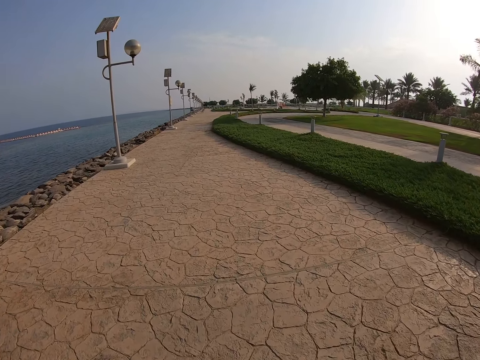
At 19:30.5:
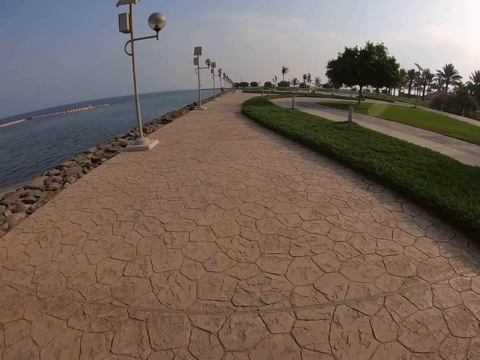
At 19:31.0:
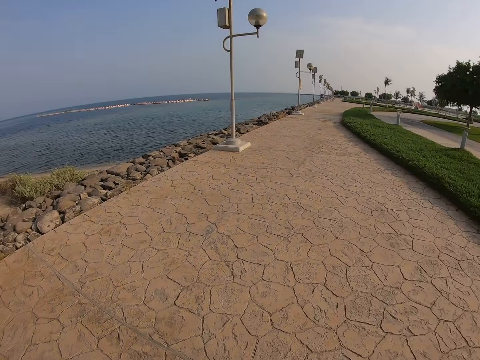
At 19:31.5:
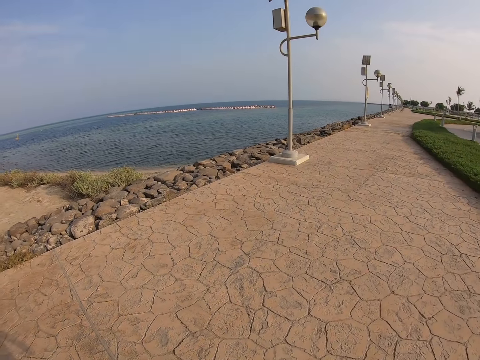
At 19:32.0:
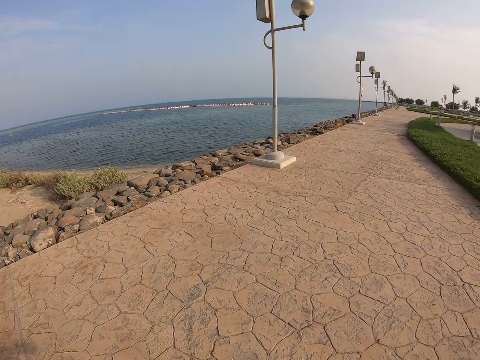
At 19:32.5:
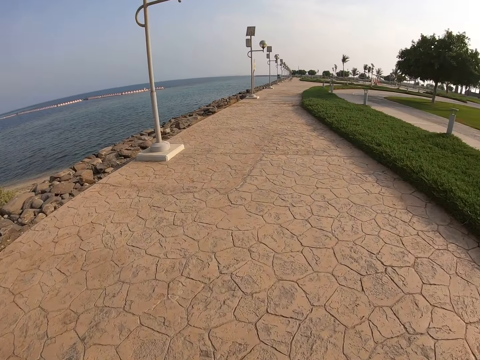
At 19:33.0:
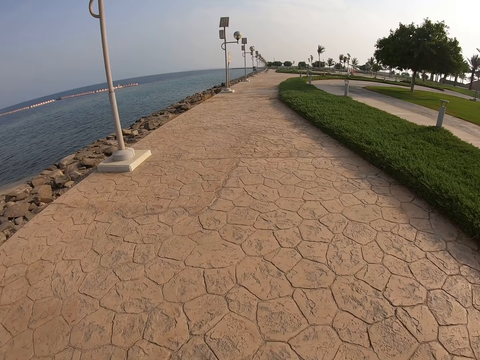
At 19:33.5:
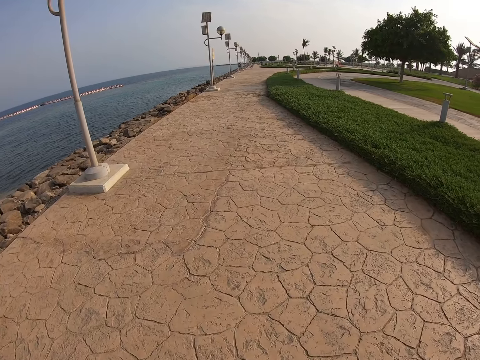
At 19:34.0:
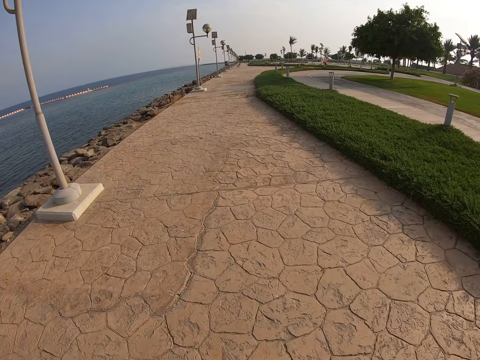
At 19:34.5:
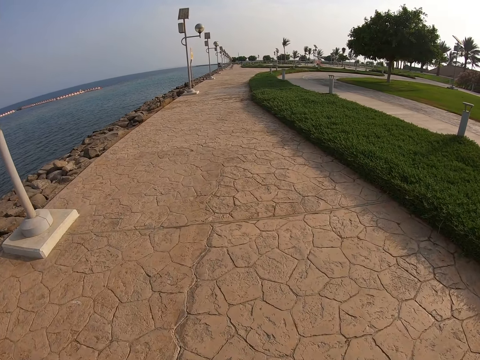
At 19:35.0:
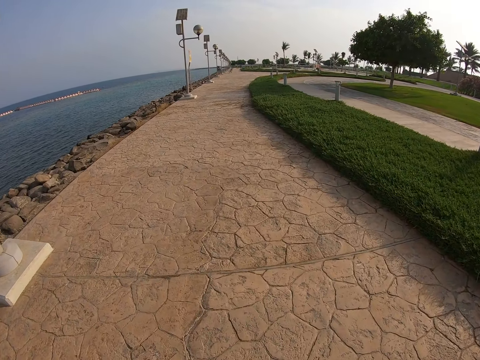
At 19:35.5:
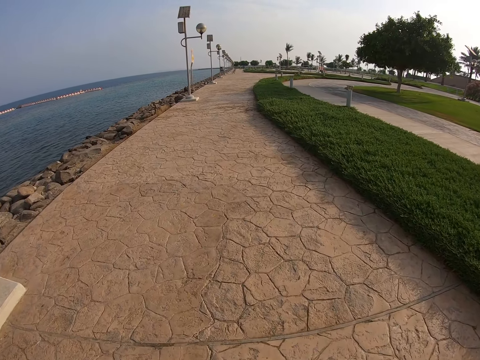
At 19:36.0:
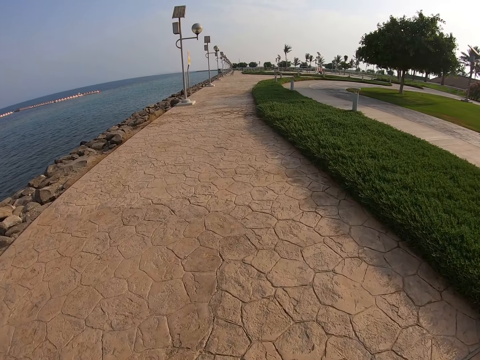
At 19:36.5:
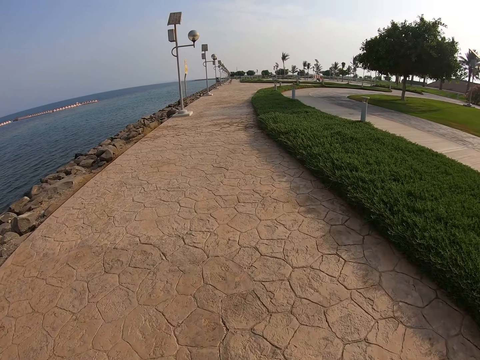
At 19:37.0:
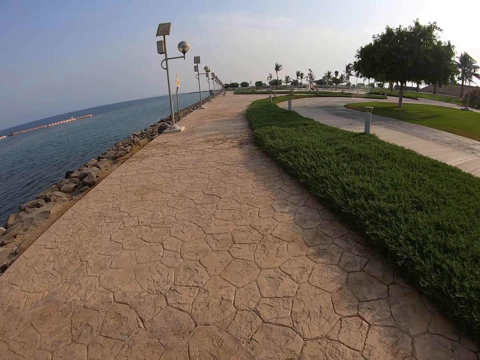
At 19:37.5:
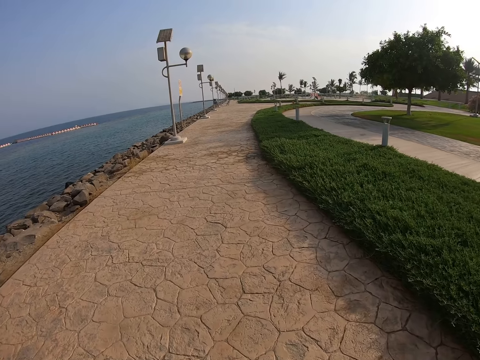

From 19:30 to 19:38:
The camera wearer looks around. They walk around.

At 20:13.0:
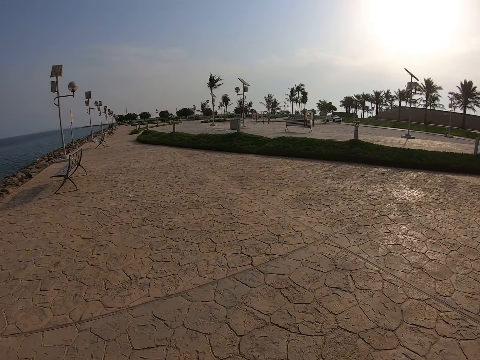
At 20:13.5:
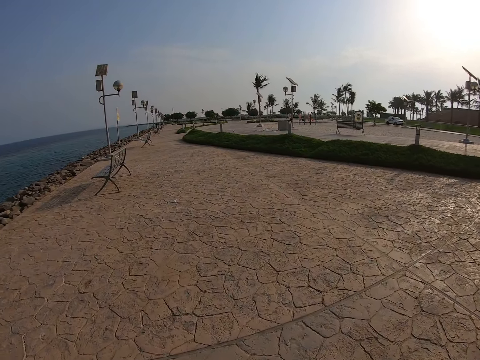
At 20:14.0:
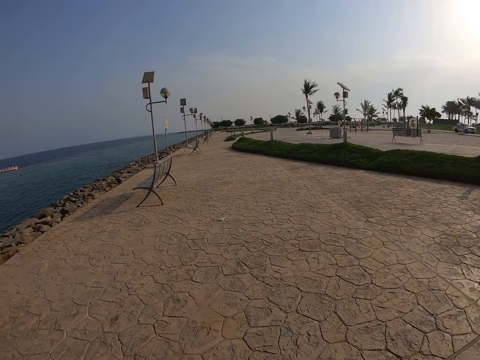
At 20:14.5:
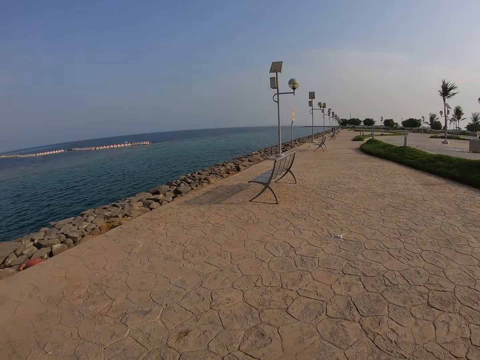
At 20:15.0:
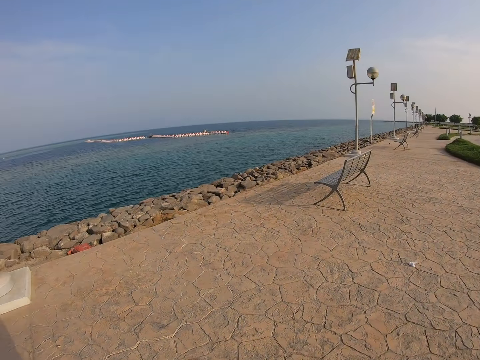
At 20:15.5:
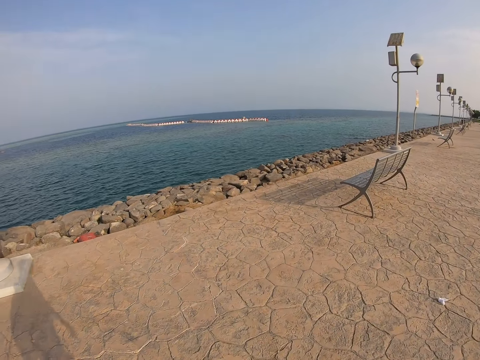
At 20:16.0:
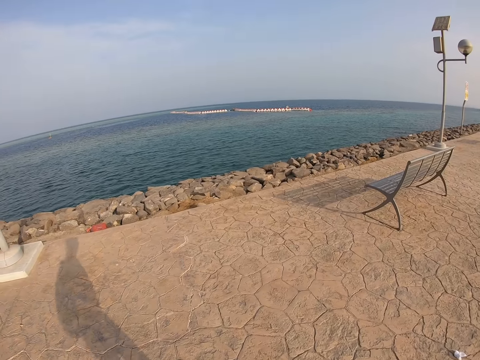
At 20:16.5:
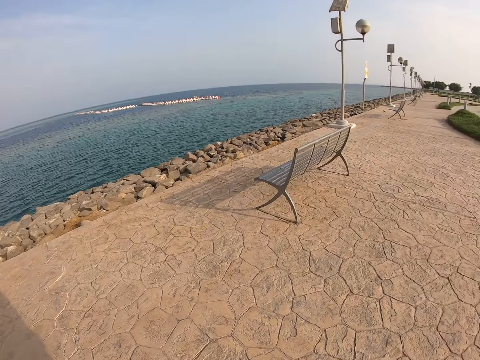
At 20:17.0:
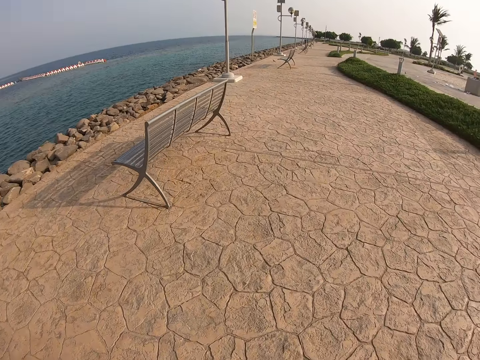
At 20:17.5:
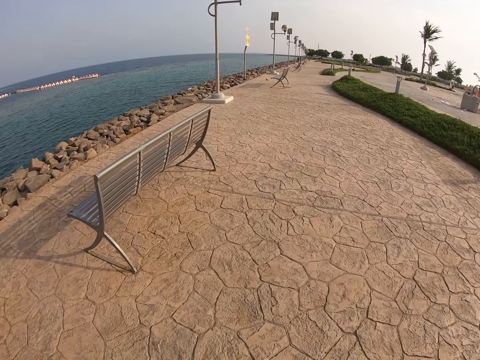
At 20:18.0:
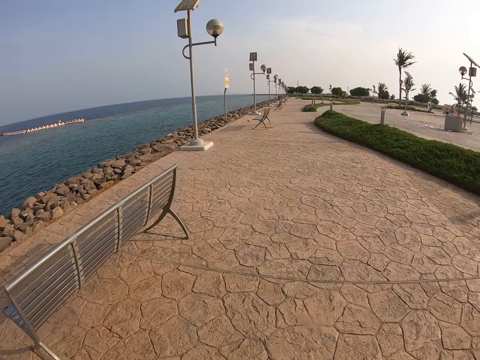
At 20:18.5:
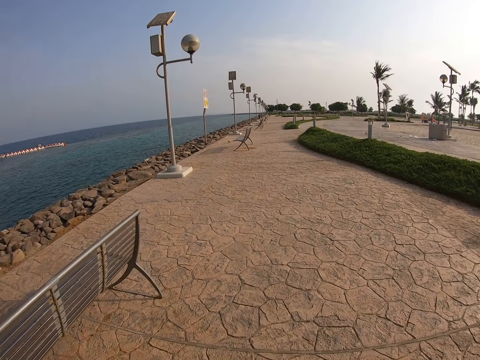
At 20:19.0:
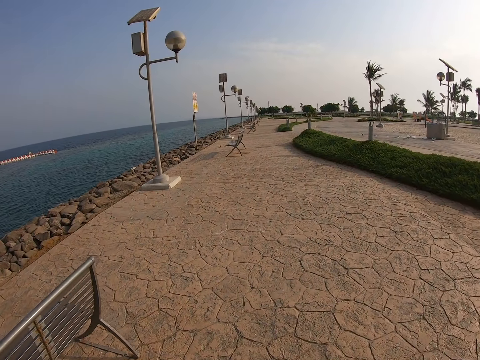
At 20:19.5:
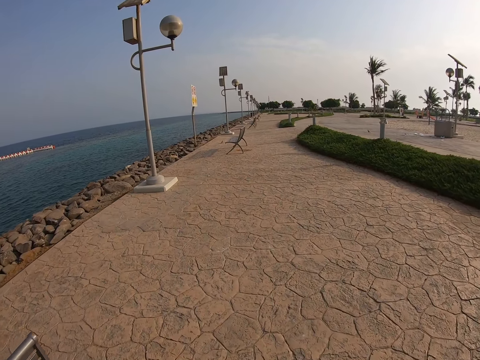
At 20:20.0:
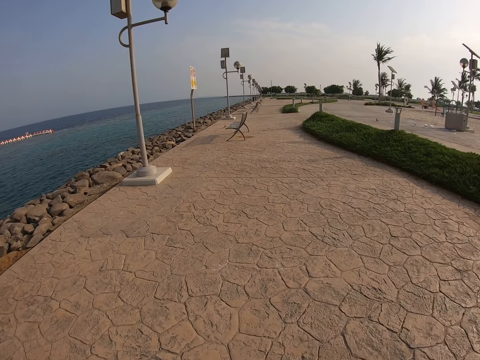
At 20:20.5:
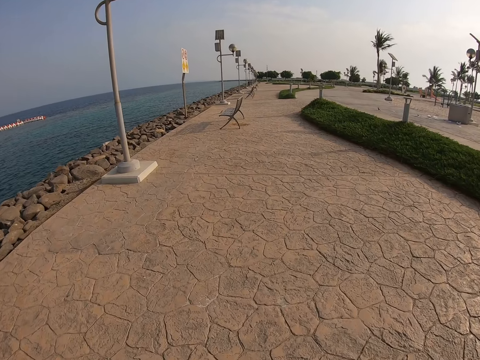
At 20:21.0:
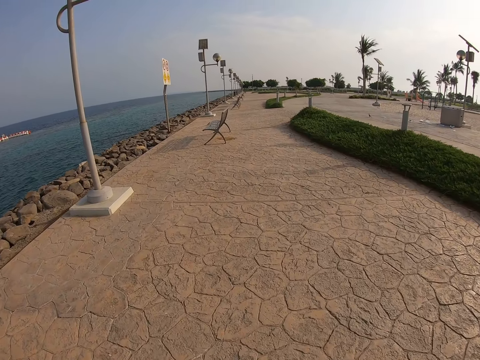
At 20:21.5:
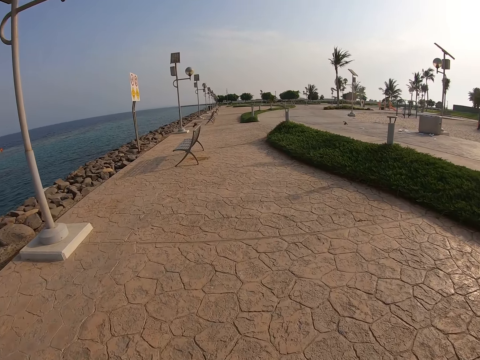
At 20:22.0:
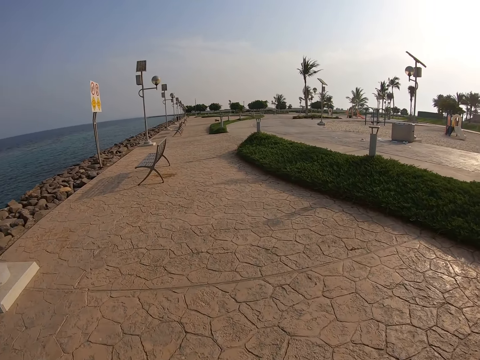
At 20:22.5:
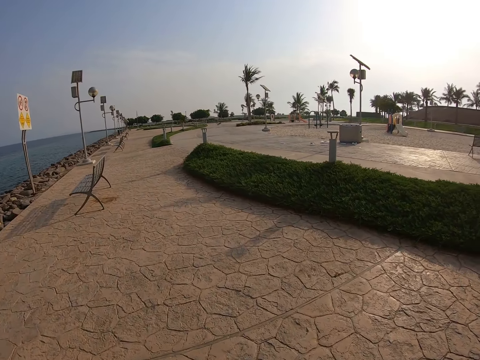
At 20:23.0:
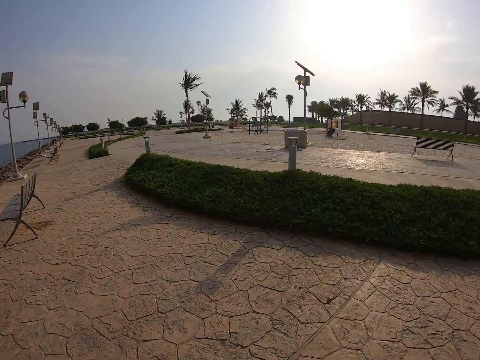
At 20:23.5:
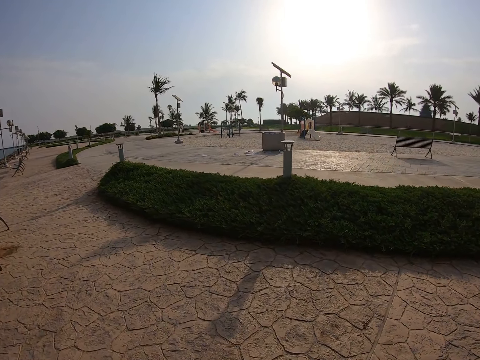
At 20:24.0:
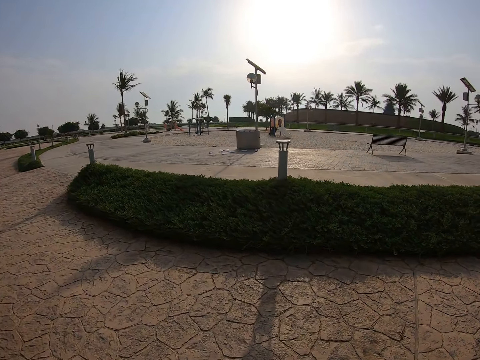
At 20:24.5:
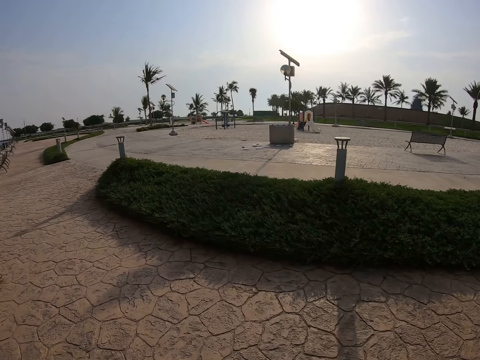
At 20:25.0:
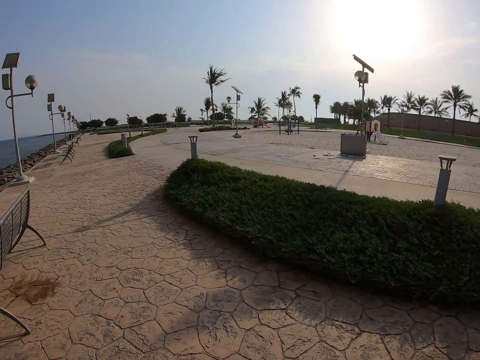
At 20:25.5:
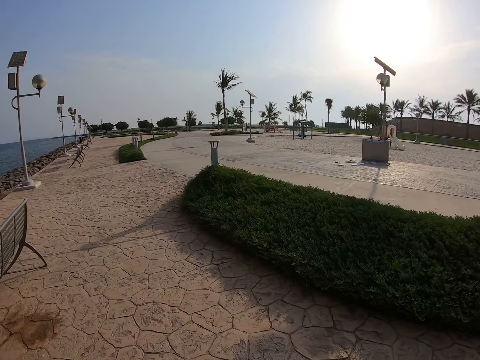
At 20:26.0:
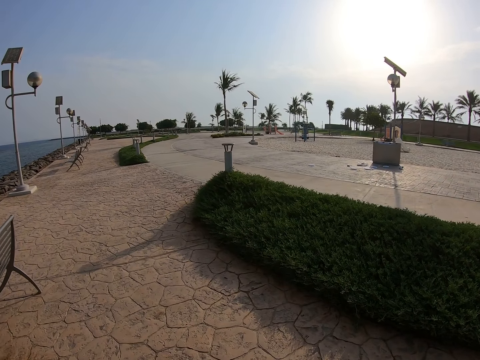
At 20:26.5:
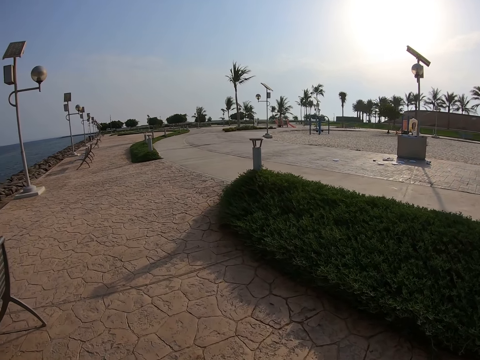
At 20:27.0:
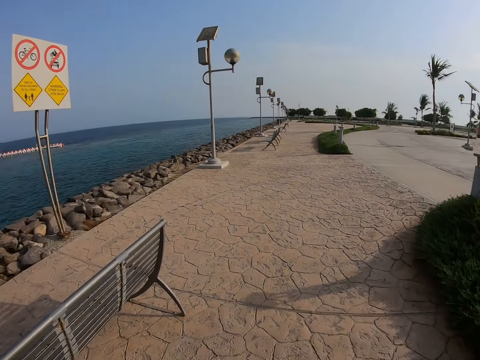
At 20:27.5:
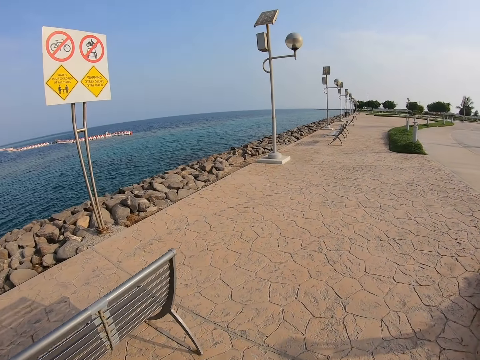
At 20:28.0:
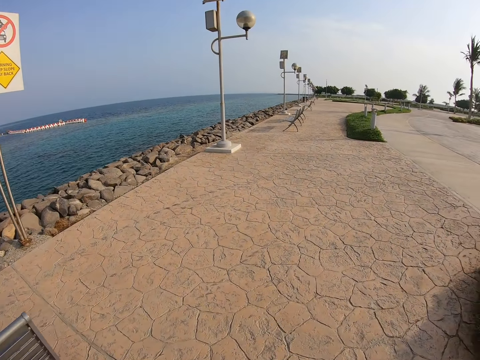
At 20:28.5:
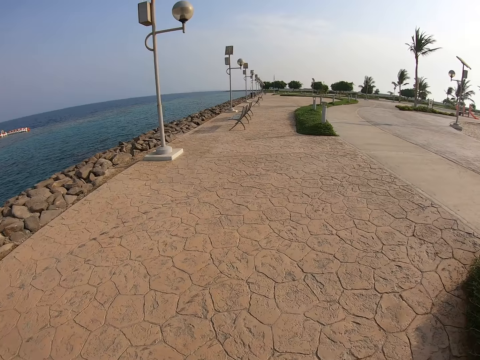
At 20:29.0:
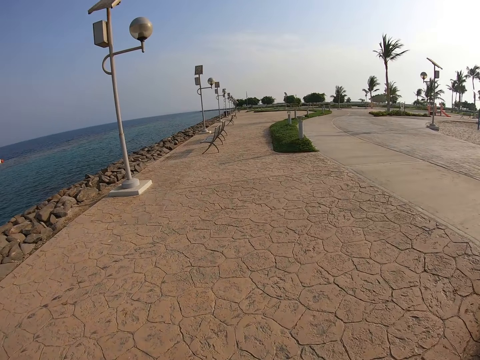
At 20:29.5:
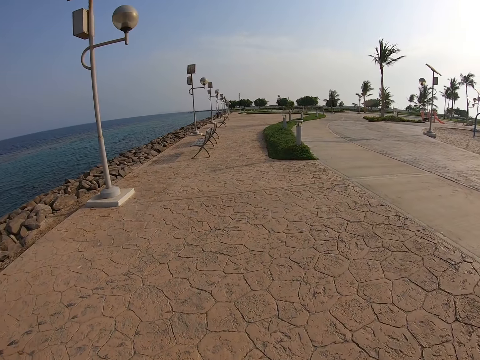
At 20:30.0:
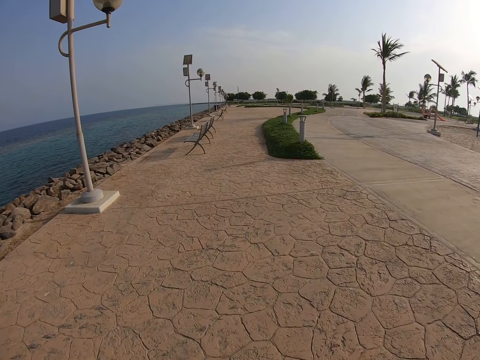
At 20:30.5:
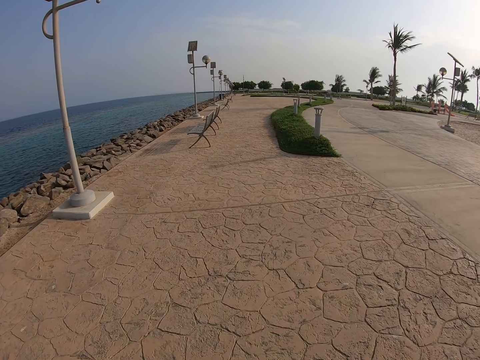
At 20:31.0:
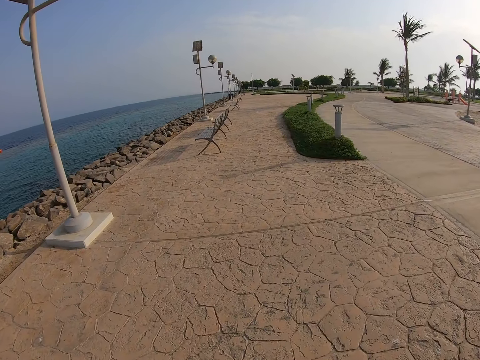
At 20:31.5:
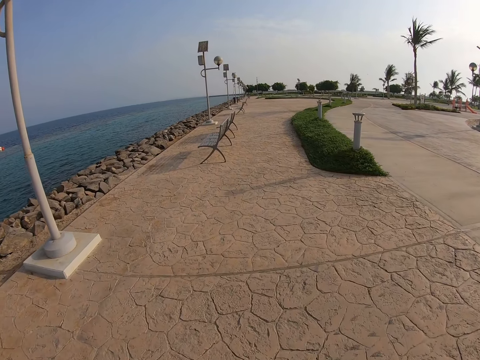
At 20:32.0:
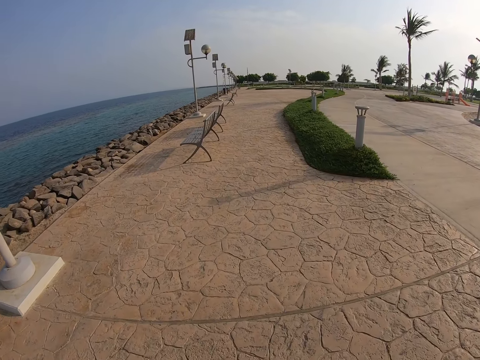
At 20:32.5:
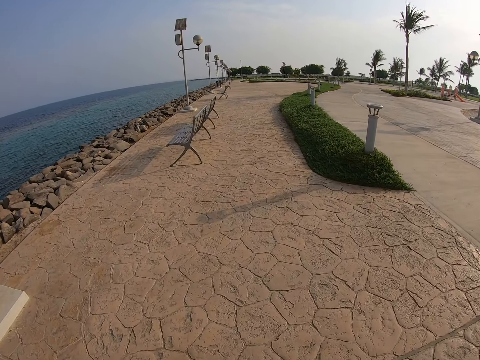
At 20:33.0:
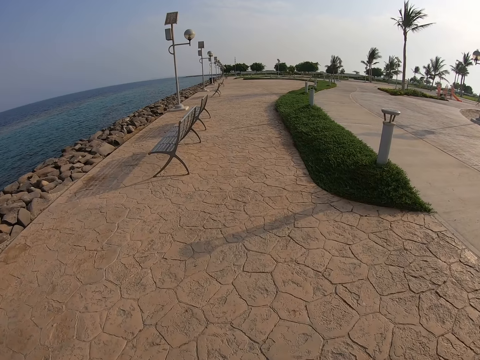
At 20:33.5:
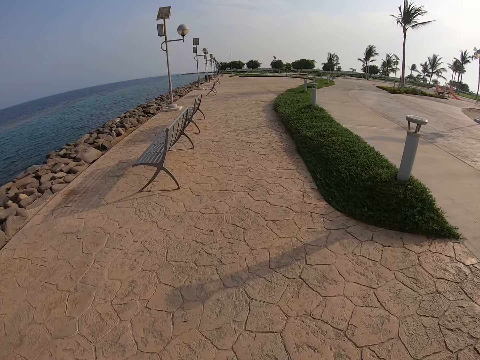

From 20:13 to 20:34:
The camera wearer looks around. They walk around. They look around. They walk around.
